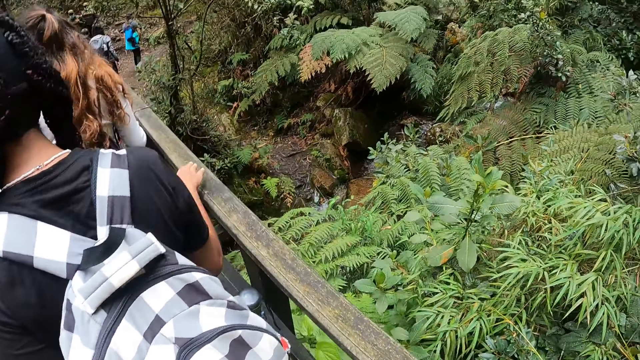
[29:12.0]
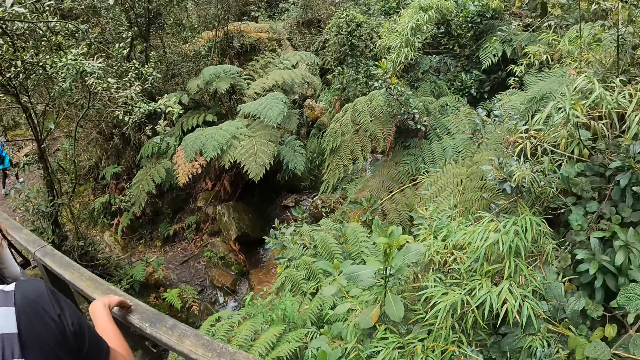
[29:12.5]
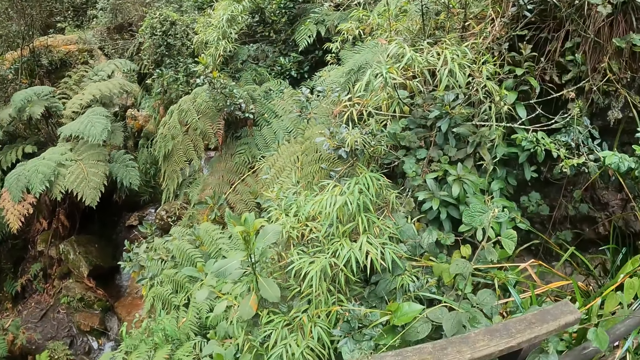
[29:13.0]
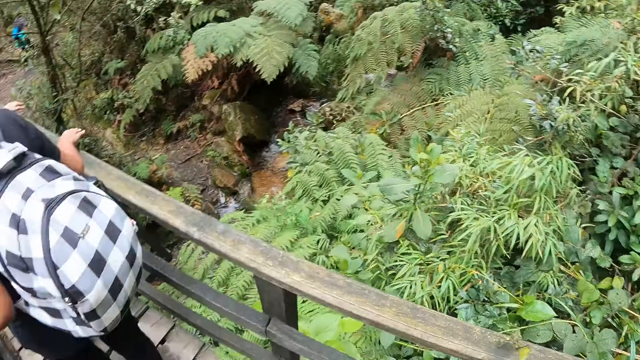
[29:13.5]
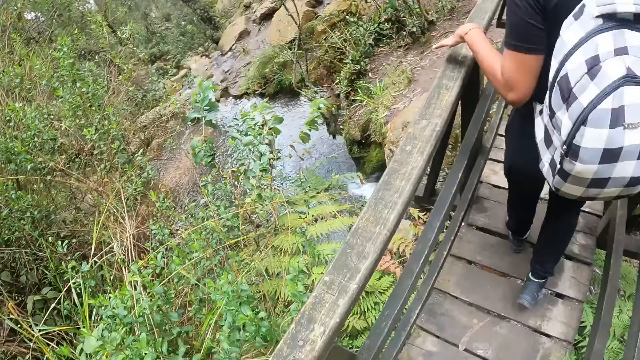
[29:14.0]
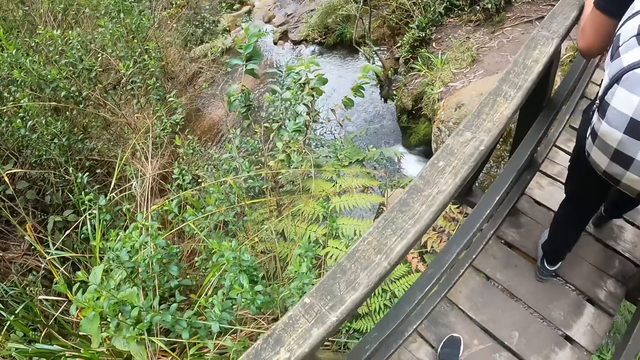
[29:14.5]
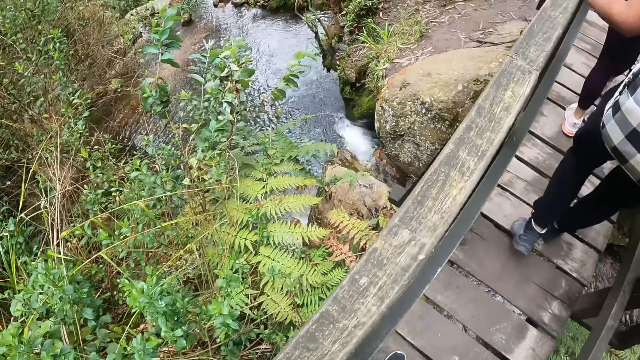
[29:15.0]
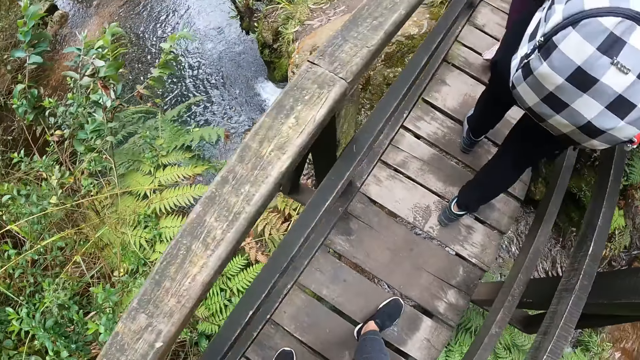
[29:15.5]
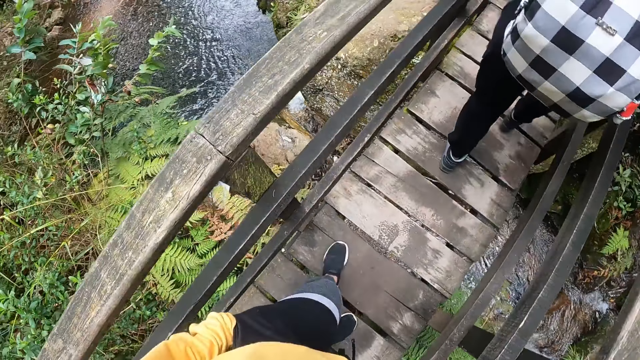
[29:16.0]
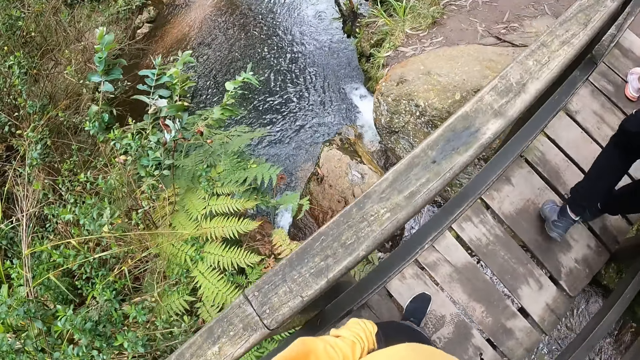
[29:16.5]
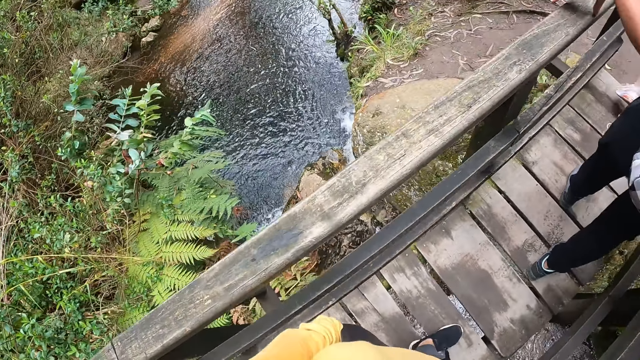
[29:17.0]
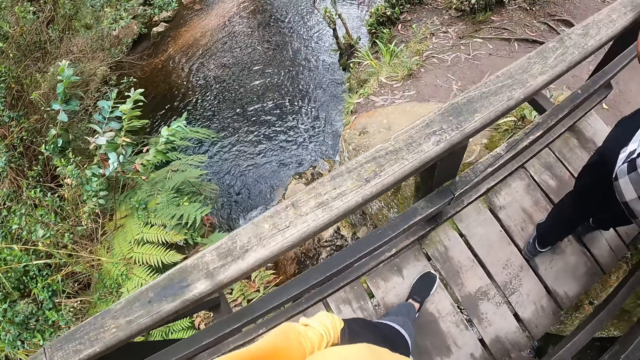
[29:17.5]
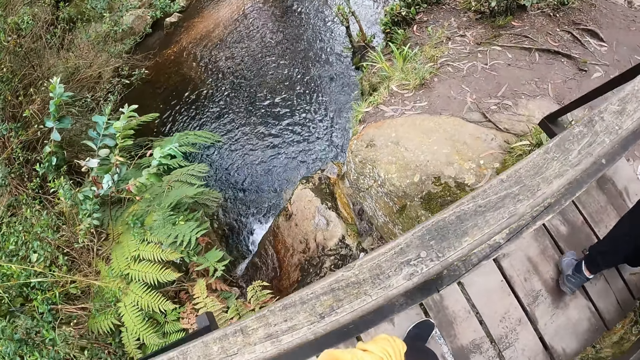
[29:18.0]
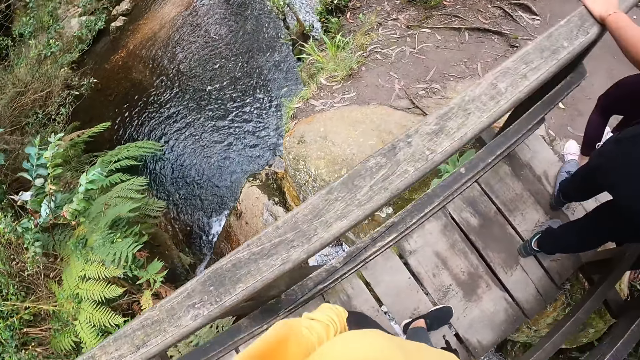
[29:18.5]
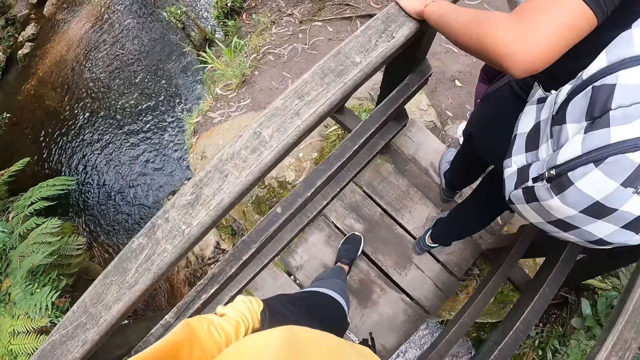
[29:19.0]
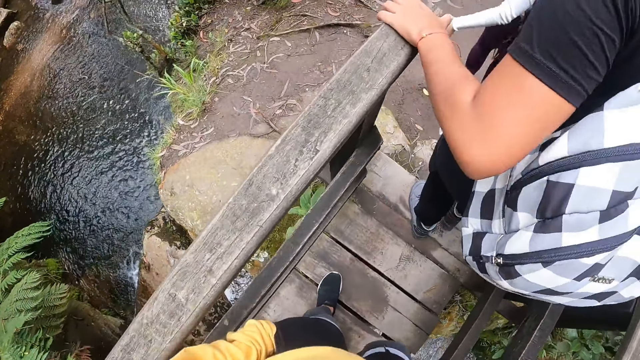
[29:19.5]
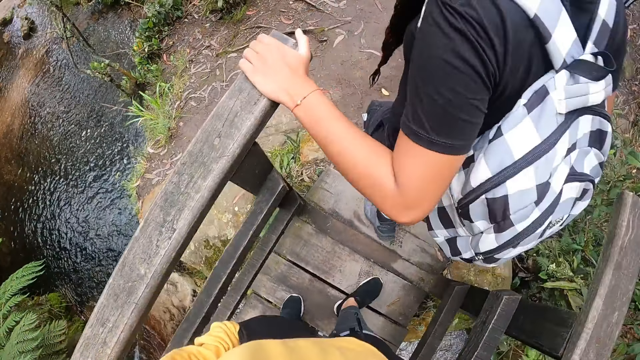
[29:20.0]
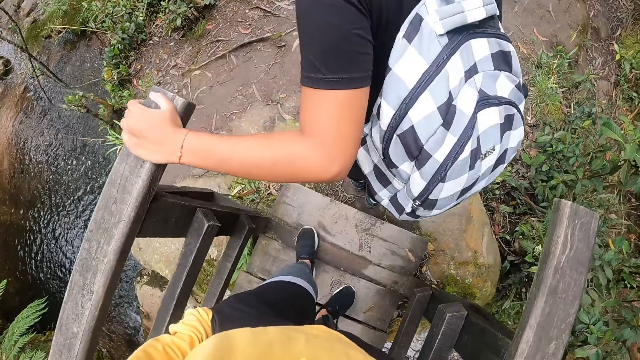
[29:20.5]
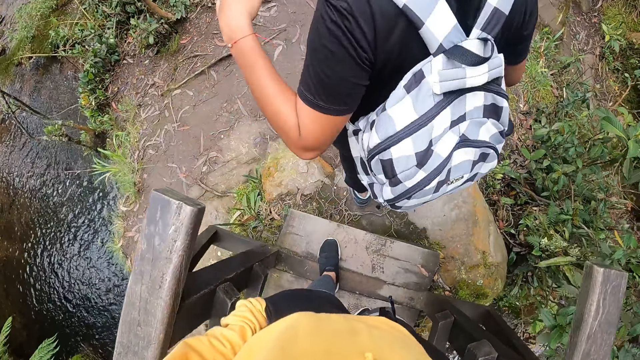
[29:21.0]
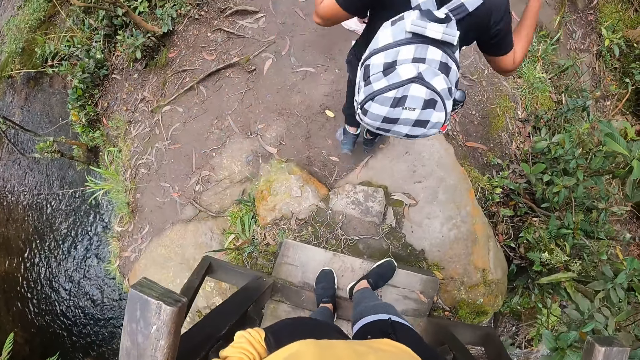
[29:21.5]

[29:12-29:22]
A woman places her right hand on the railing. The camera wearer looks around. The woman hikes on the hill. The camera wearer hikes on a hill. Another woman hikes on the hill. The other woman steps from the bridge.

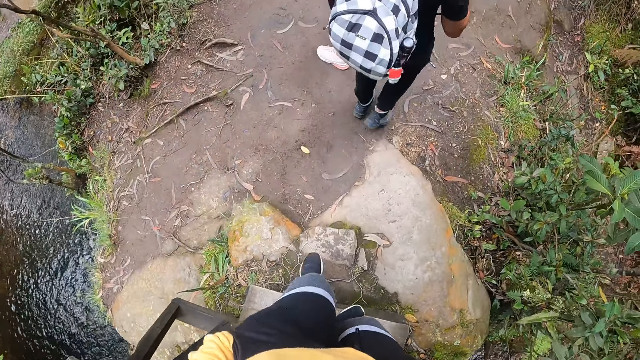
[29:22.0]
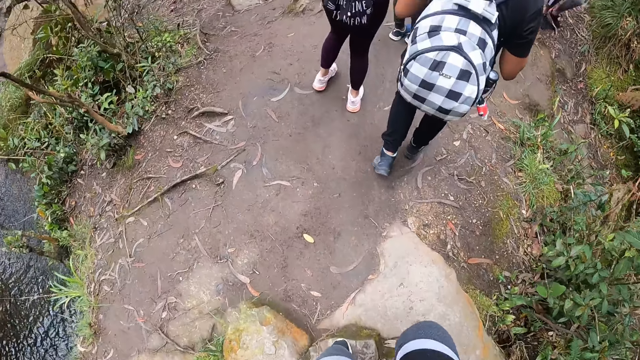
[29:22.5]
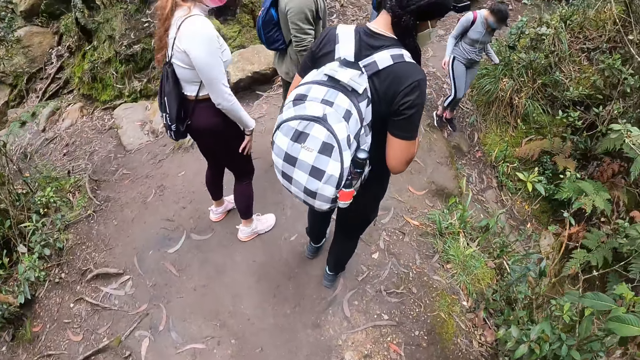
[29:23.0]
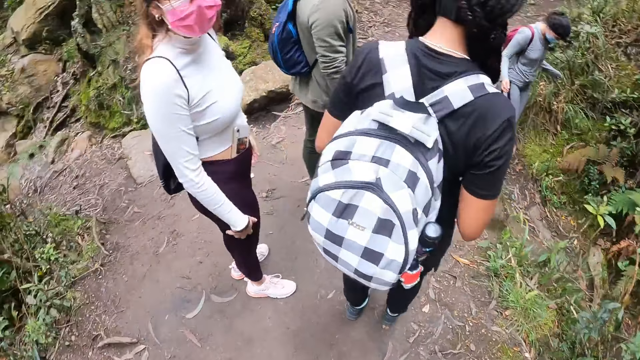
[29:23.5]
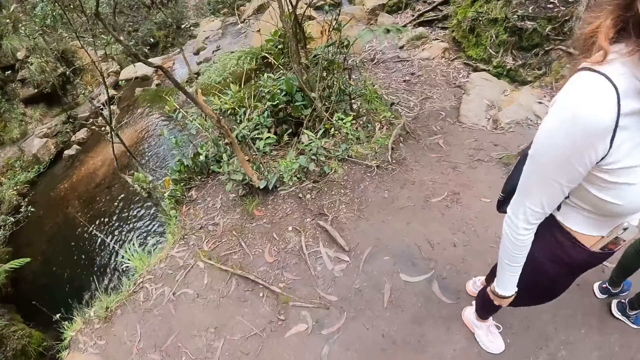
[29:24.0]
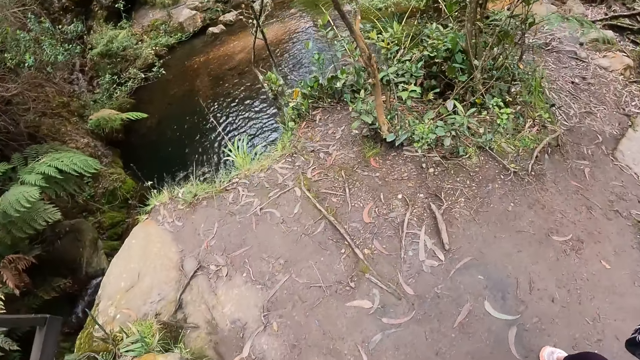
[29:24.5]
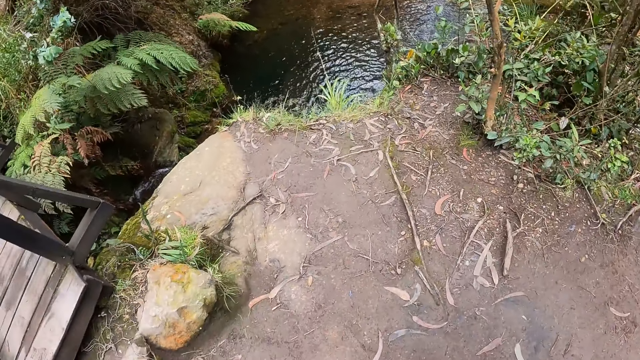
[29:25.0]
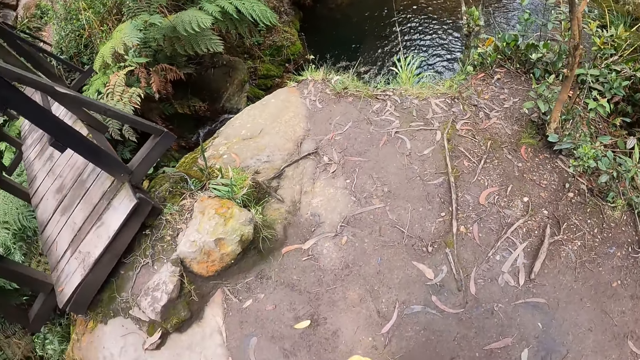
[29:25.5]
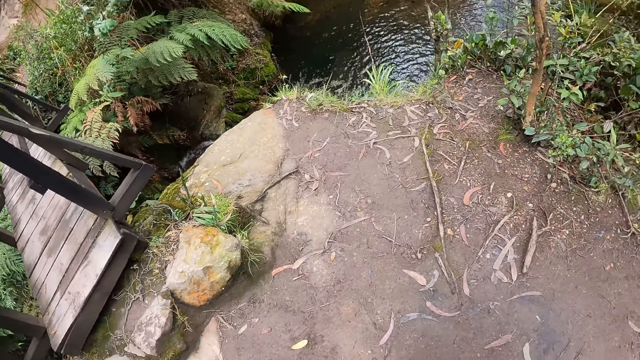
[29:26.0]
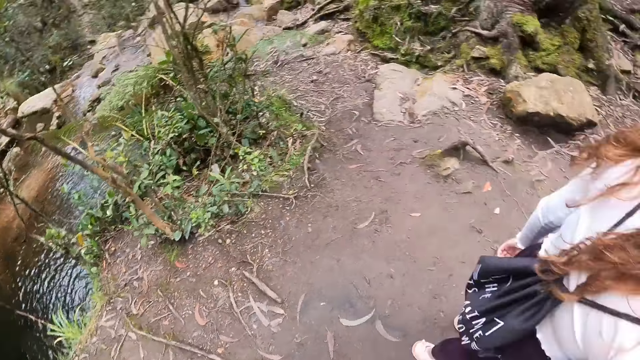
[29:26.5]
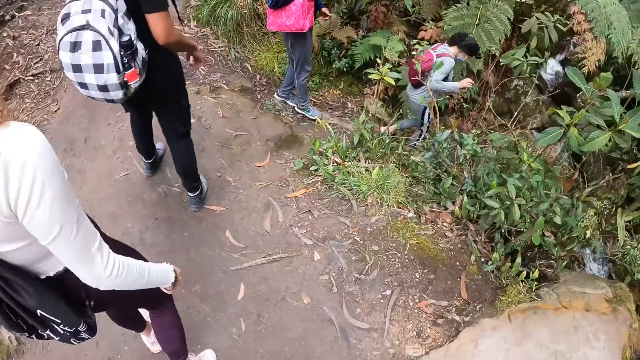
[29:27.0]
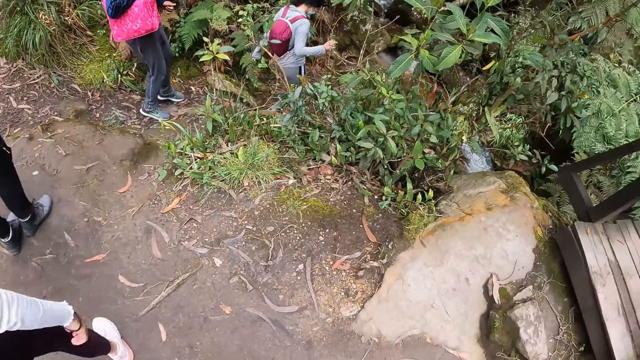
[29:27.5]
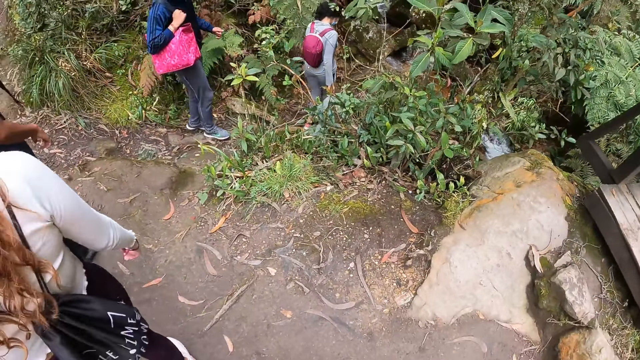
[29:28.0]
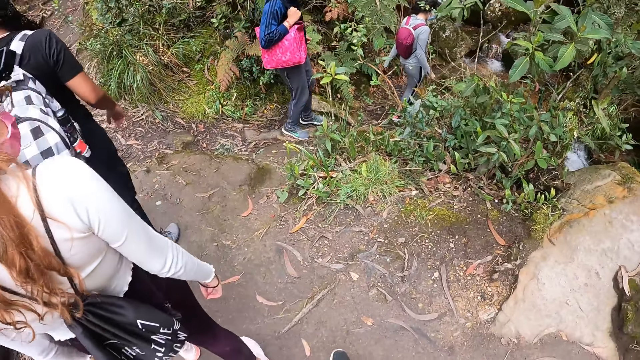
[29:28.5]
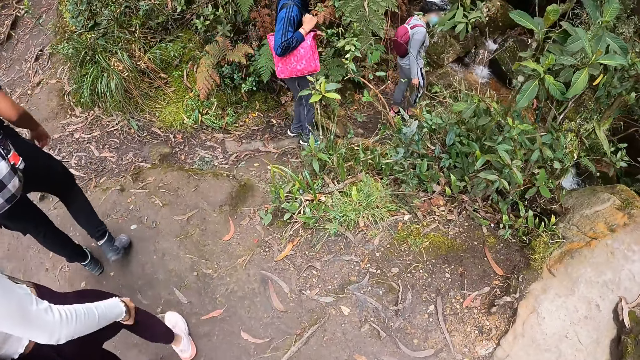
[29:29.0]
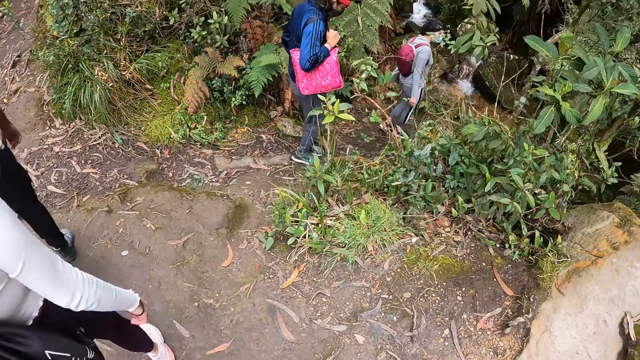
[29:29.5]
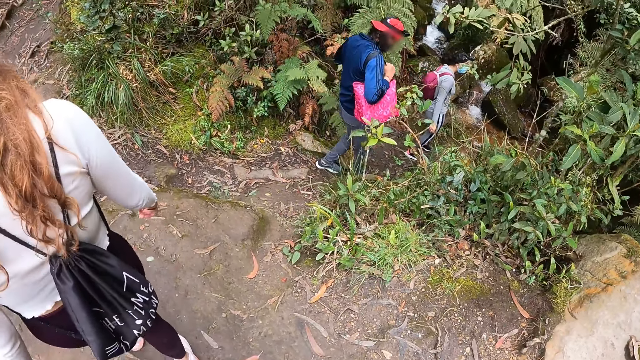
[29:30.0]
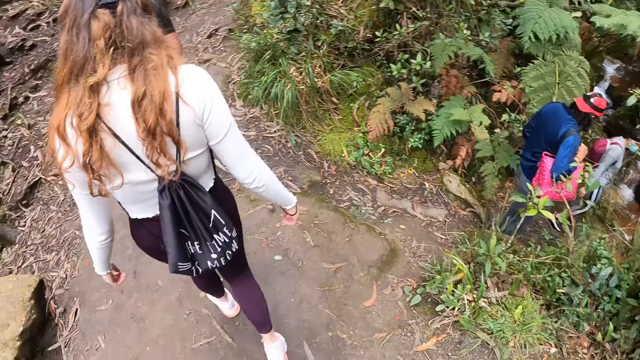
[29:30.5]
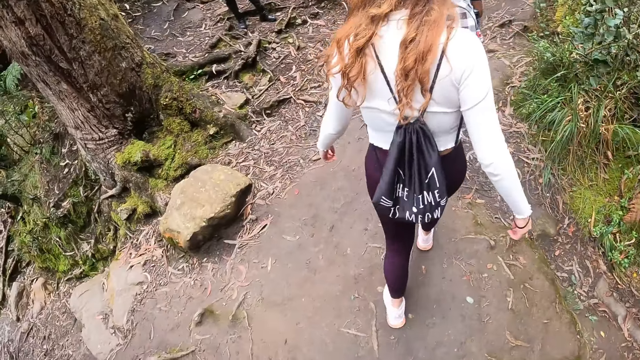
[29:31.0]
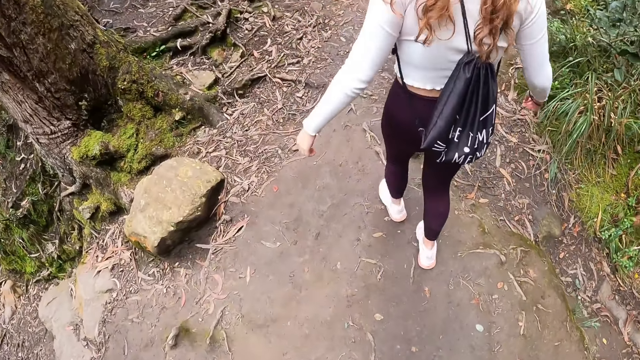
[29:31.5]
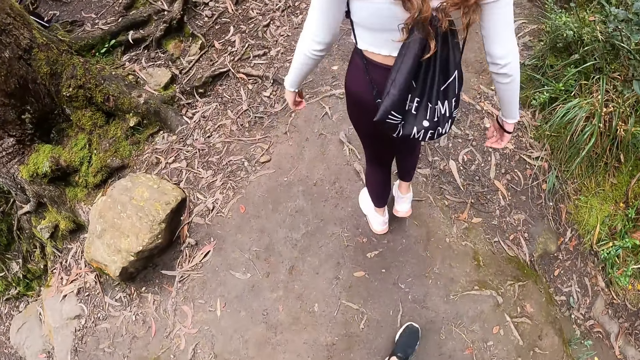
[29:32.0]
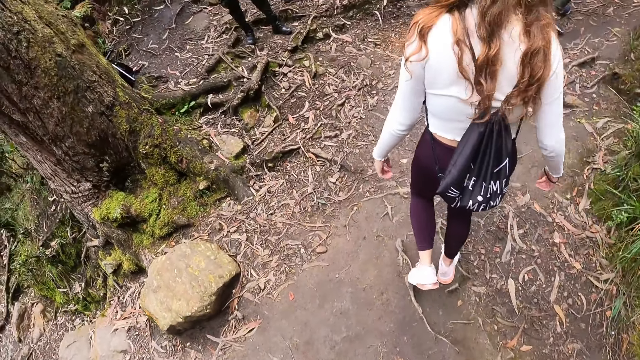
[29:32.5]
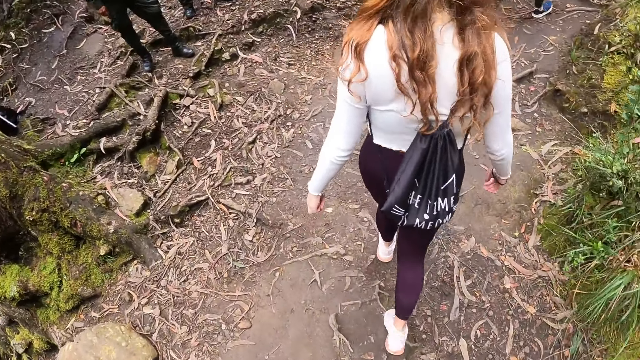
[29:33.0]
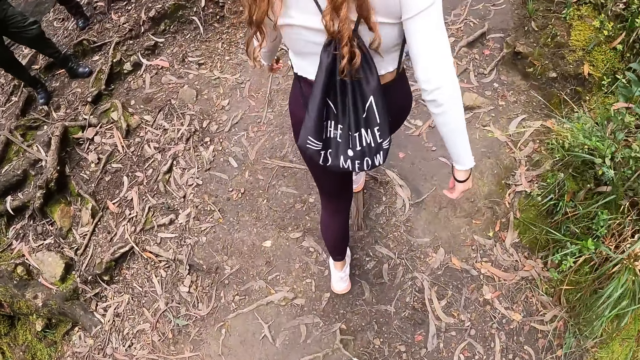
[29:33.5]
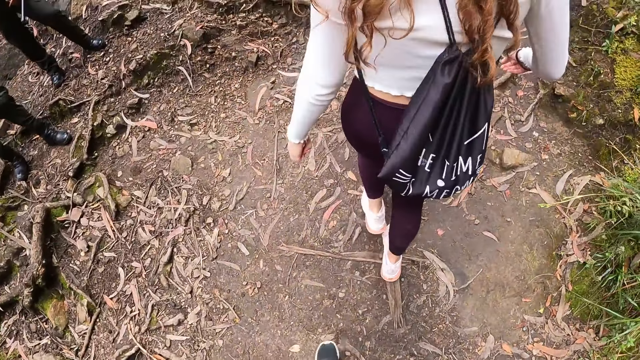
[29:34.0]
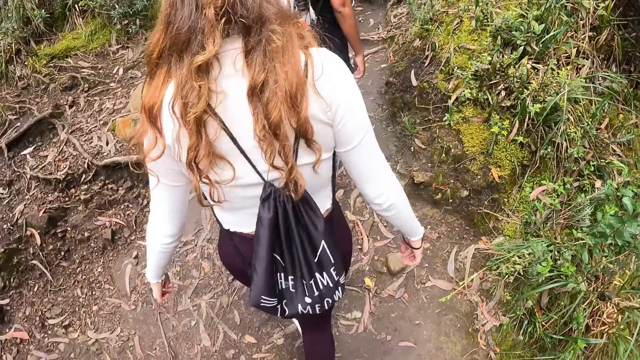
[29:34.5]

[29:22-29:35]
A woman hikes on the hill. A man looks around. The woman looks around. The camera wearer looks around. The woman hikes on the hill. Another woman moves around. The other woman walks along a pathway. The first woman walks along the pathway. The camera wearer walks along the pathway. The man hikes on the hill.
